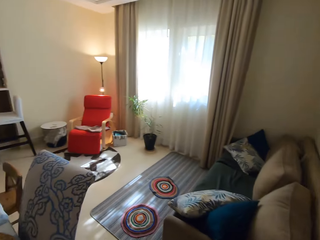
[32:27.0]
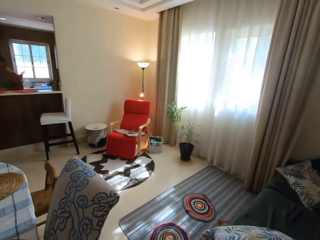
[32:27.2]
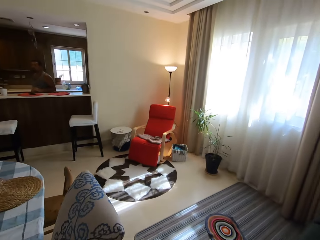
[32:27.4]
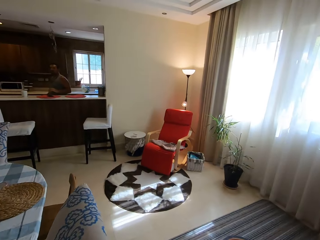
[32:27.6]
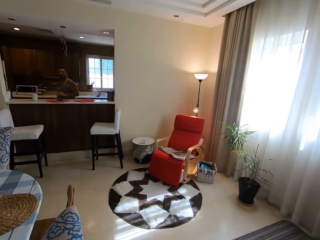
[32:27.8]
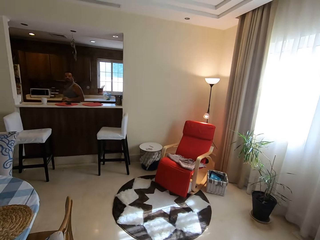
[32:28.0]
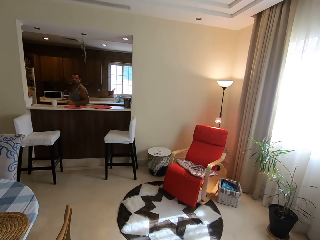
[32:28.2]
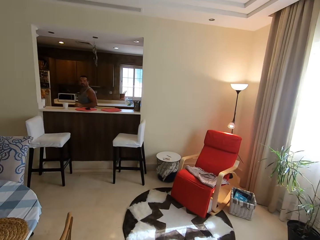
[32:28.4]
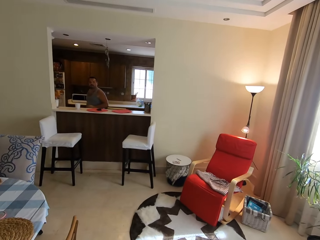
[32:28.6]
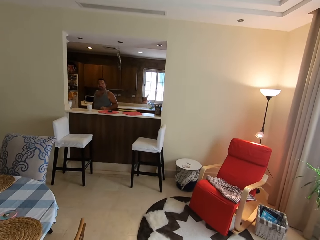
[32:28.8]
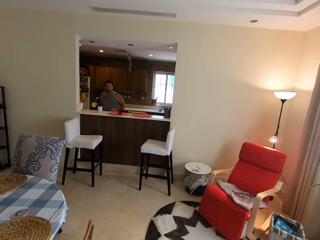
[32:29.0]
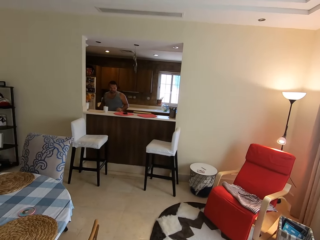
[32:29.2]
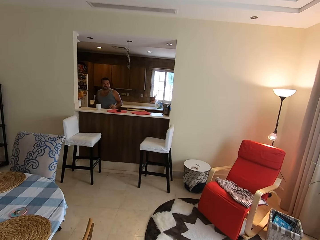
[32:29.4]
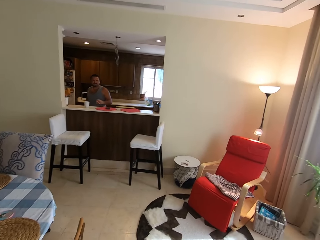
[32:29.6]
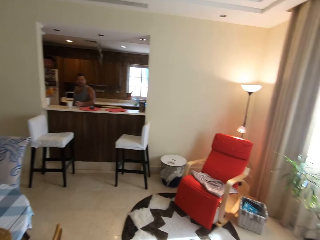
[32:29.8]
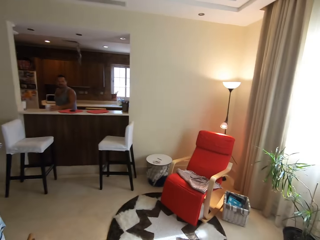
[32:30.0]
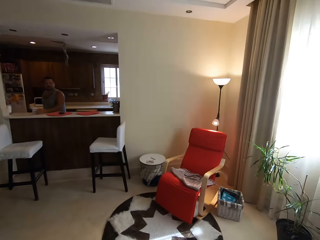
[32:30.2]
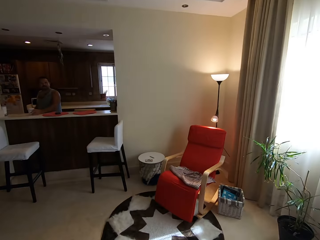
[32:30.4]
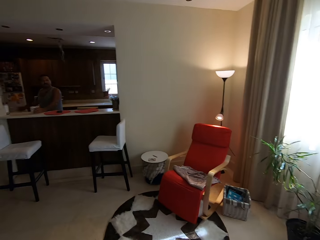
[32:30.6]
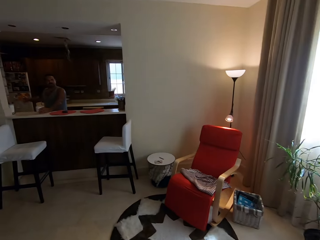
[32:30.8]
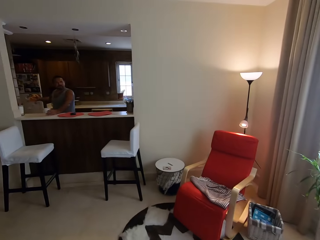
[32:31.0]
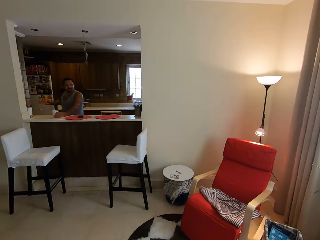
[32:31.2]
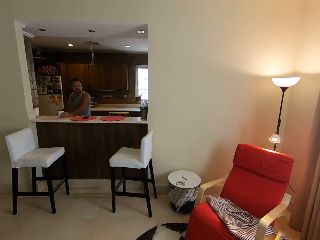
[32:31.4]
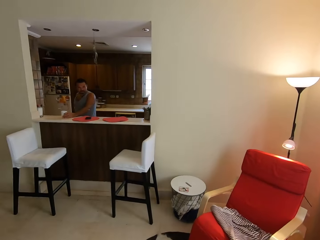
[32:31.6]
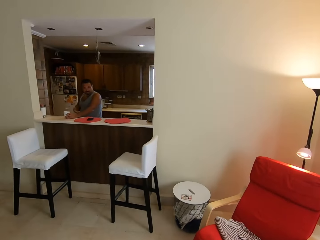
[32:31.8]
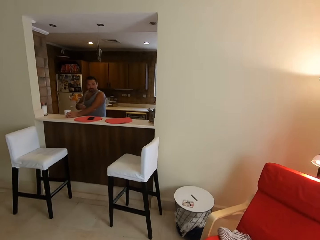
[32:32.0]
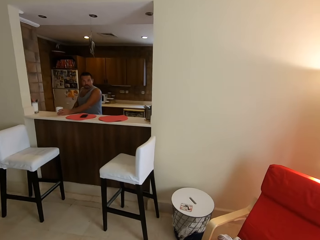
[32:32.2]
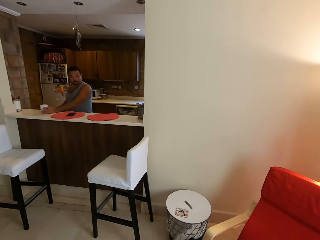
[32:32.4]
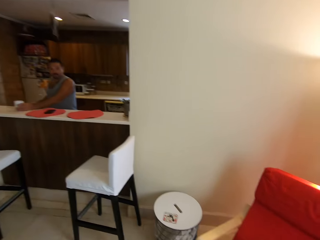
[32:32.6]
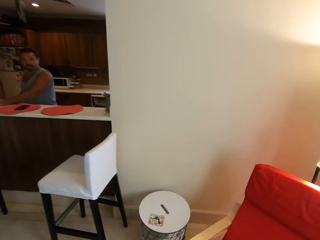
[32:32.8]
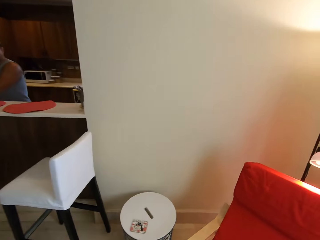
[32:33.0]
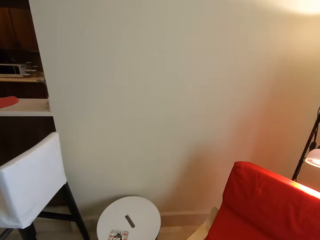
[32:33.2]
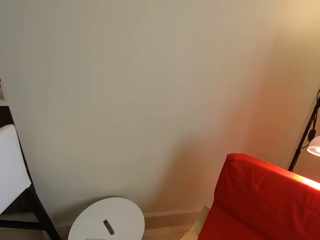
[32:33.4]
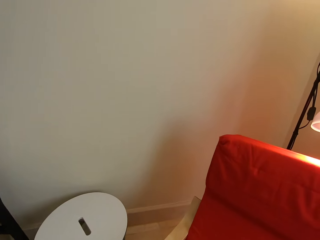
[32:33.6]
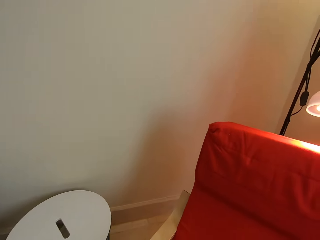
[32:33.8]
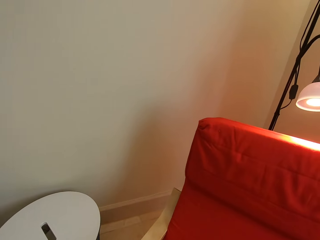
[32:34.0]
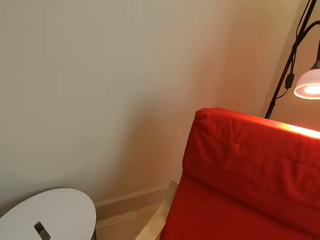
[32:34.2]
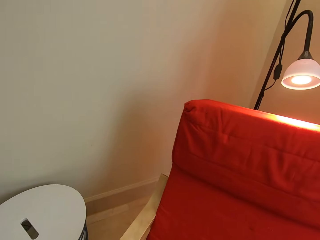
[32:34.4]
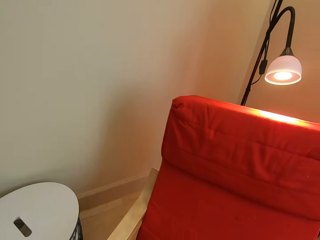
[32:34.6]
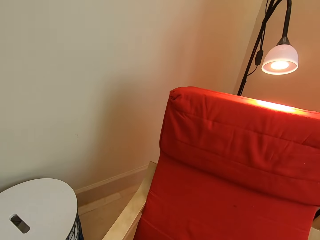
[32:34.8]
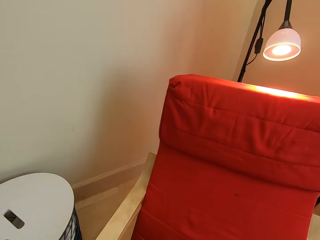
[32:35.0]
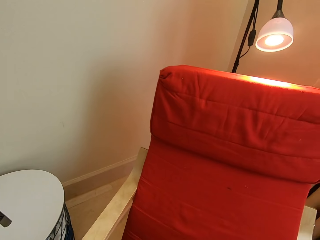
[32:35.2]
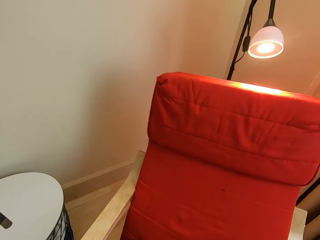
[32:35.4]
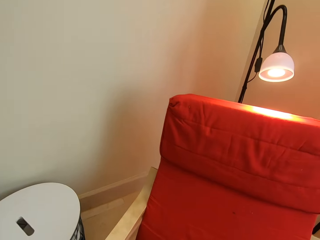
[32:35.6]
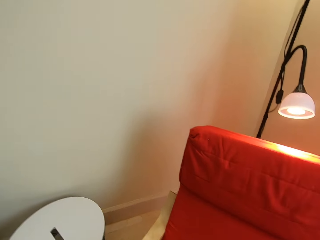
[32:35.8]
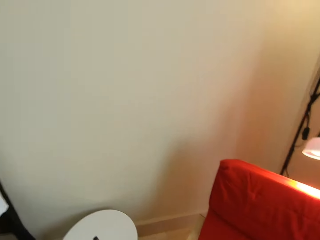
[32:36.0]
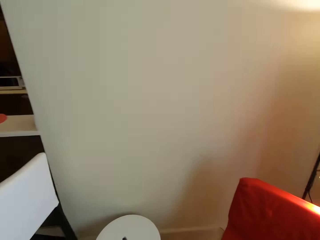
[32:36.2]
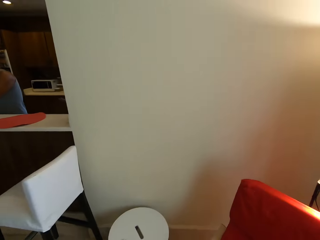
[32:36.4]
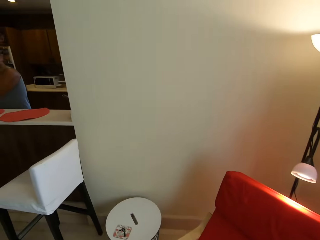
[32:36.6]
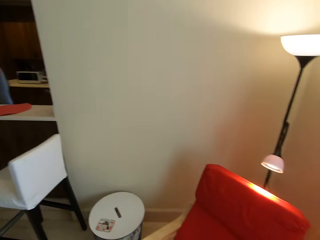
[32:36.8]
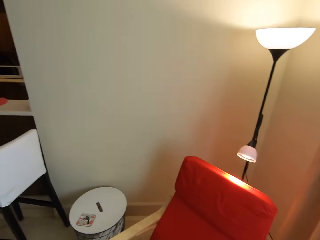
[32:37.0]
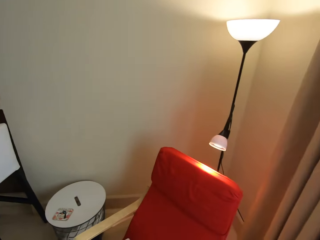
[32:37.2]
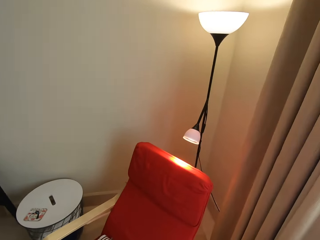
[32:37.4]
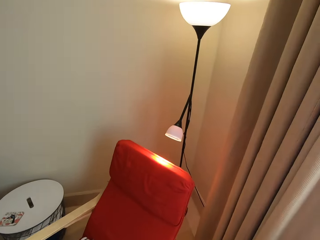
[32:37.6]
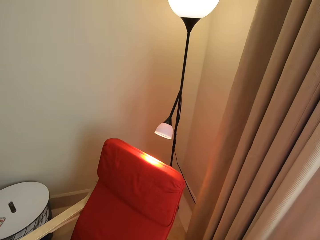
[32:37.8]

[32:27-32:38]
A man talks to the camera wearer. The camera wearer looks around. The man walks in the room. The camera wearer talks to the man. The man talks to the camera wearer. The man talks to the camera wearer again. The camera wearer walks.

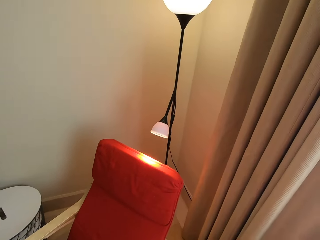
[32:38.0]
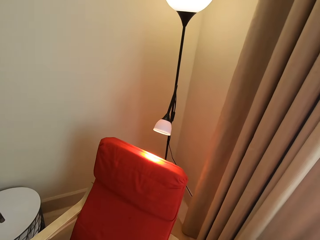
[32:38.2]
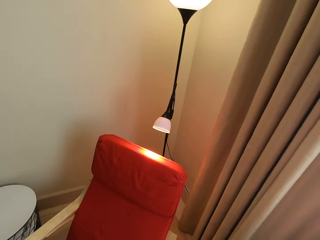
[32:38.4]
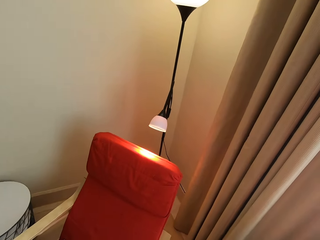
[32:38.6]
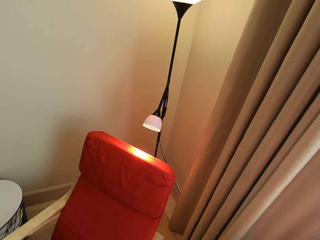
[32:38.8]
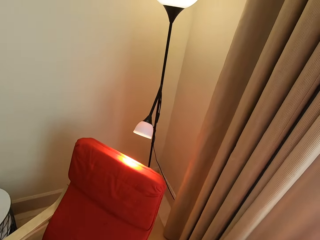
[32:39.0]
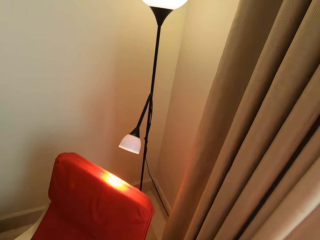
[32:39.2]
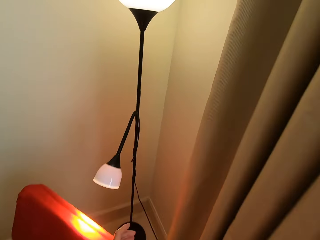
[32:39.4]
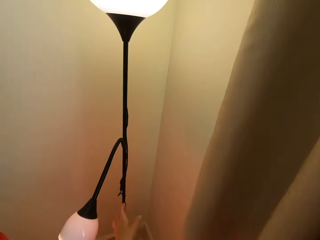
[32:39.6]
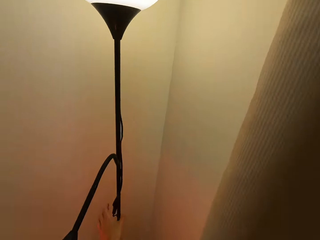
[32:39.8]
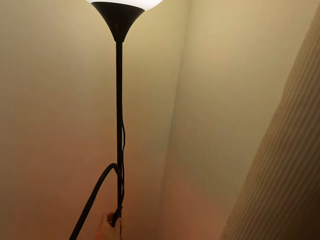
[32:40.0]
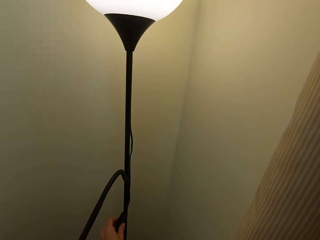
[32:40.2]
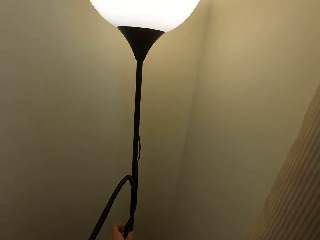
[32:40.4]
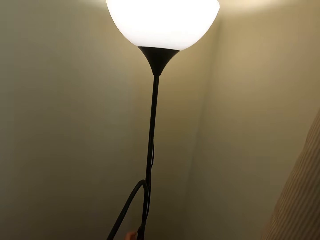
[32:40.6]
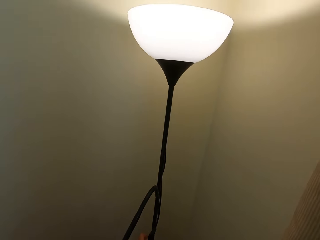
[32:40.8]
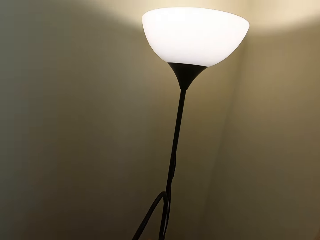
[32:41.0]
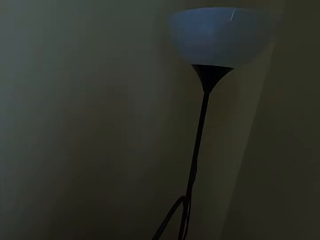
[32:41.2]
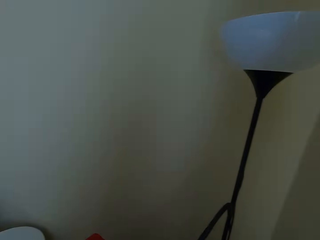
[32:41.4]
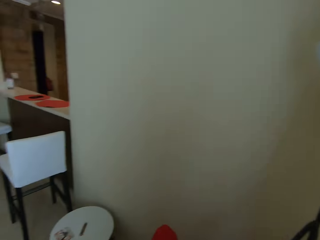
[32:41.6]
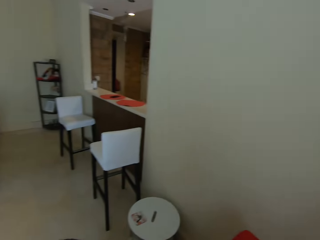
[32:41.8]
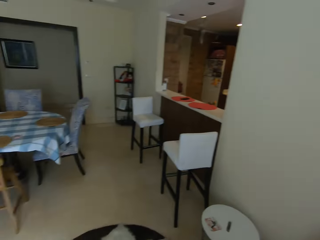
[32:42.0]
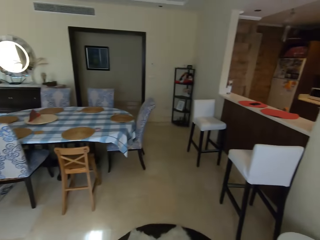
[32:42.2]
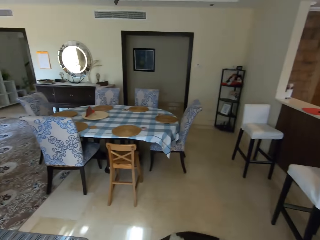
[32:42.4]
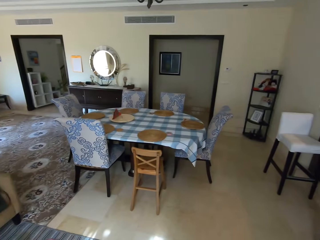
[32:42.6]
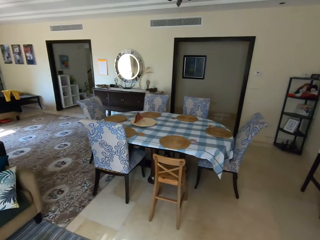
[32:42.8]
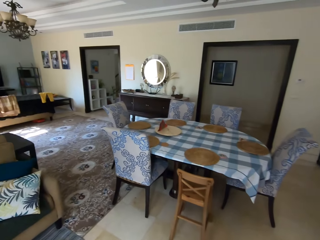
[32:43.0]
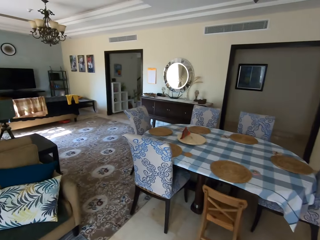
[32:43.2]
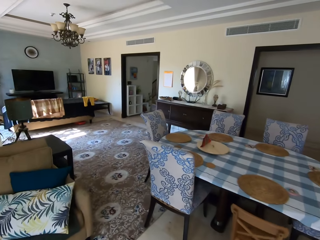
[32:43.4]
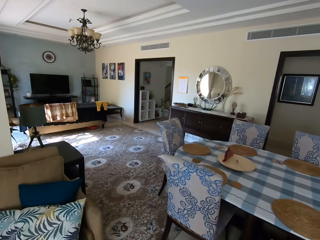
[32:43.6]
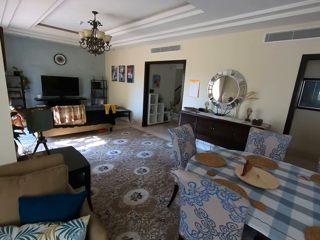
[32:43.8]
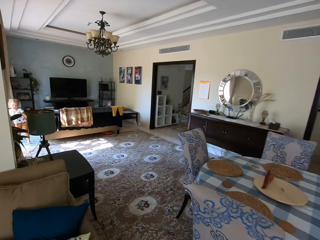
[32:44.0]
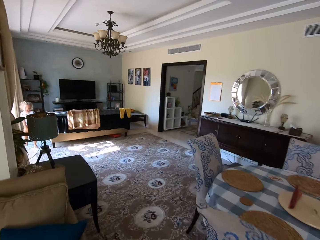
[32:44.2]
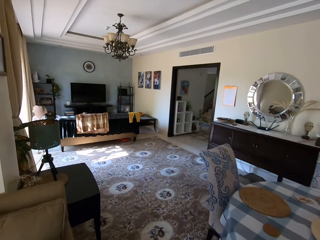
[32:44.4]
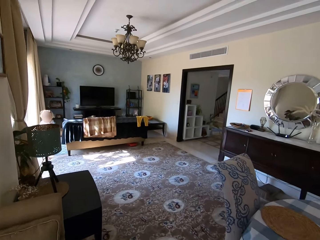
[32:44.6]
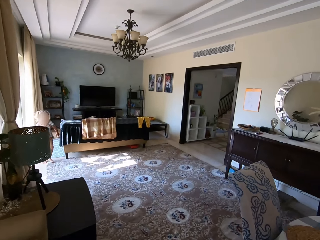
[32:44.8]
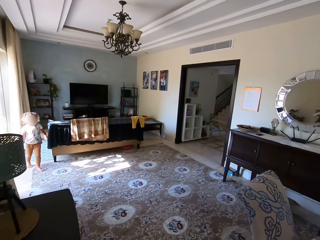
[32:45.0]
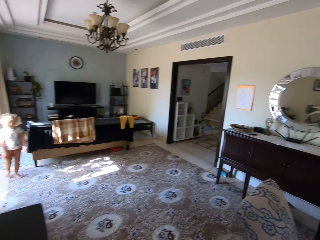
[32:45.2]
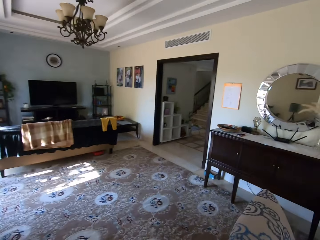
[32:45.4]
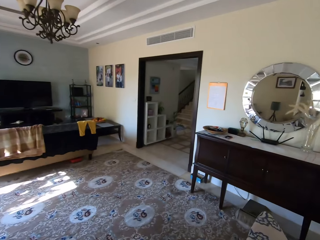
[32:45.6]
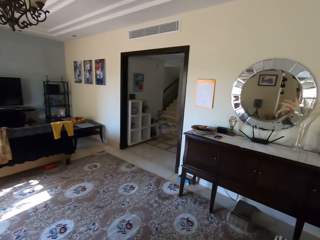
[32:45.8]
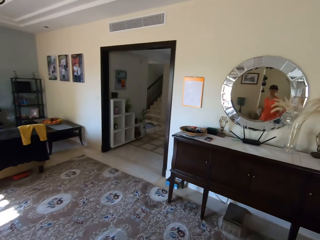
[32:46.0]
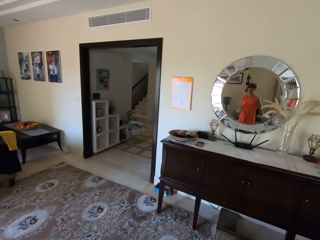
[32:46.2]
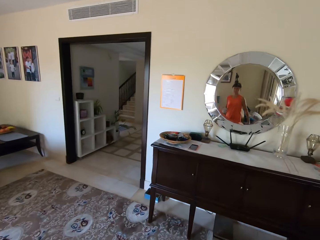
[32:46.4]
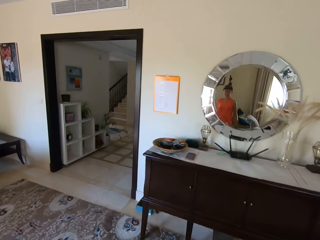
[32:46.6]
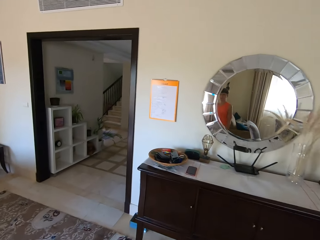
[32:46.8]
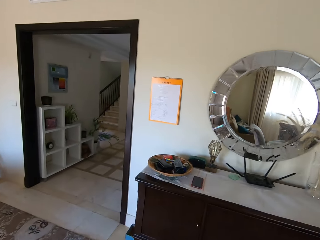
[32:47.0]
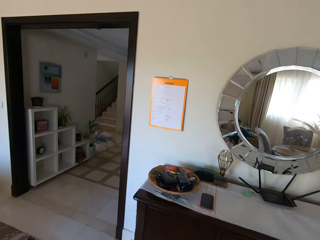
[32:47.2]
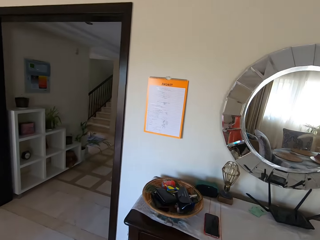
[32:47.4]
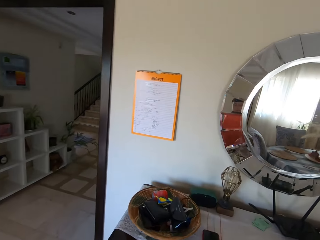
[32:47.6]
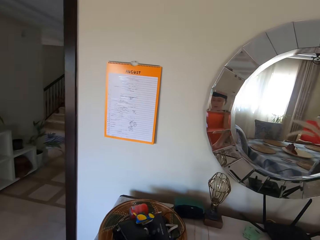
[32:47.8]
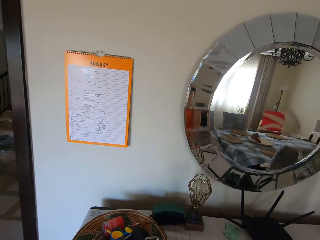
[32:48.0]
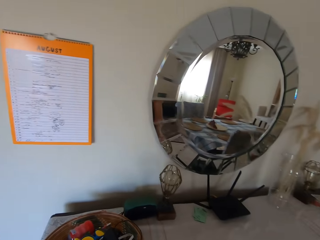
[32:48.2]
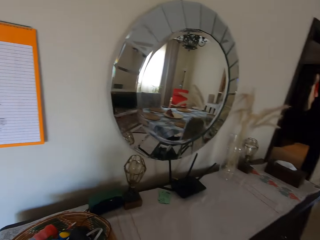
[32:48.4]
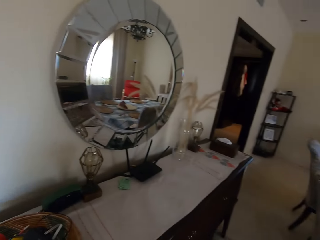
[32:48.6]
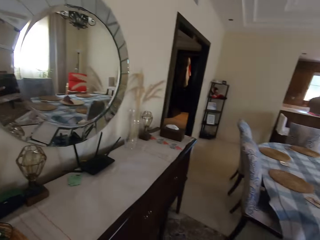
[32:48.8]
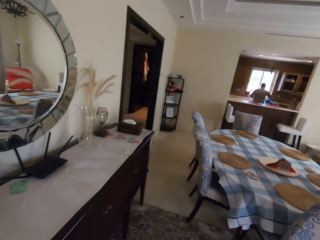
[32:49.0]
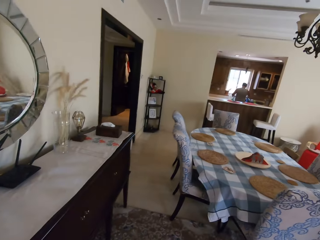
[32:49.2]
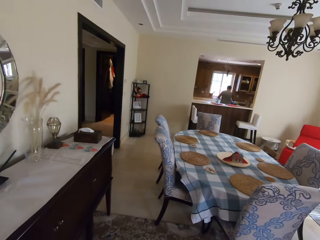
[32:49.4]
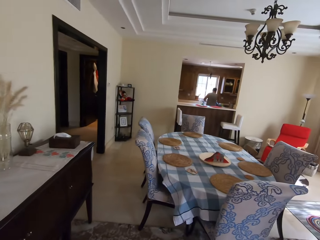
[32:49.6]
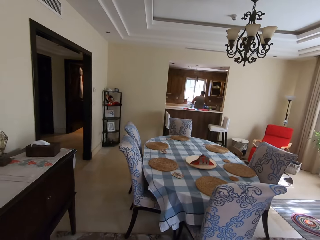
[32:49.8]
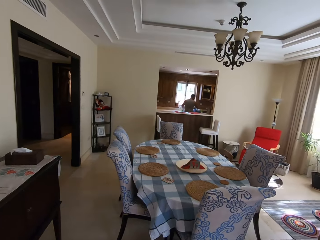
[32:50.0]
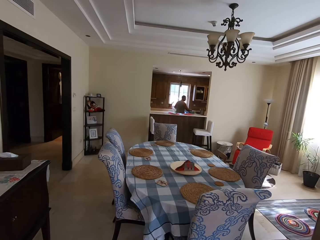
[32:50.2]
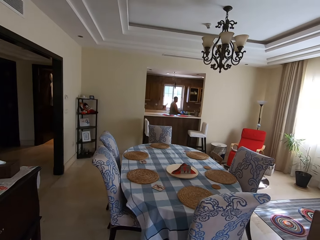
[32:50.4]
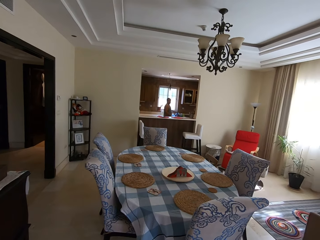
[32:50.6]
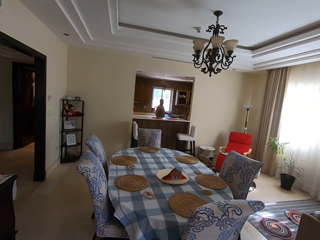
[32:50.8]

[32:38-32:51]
The camera wearer switches off the light. They talk to a man. A child talks to the camera wearer. The camera wearer walks. The child talks to the camera wearer. The camera wearer looks around. They walk and talk to the child. The child talks to the camera wearer. The camera wearer walks and talks to the child. They talk to the man and look around.
